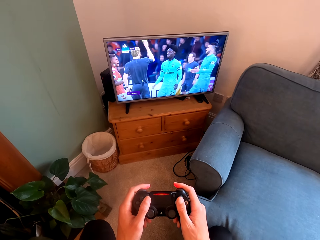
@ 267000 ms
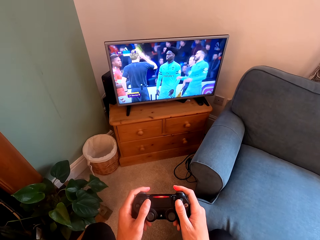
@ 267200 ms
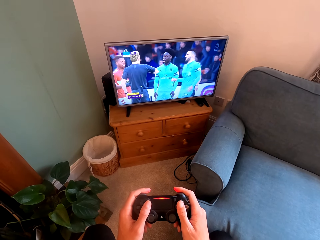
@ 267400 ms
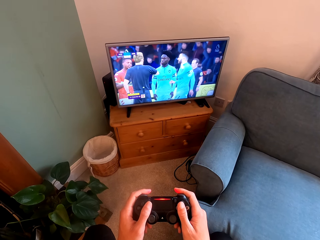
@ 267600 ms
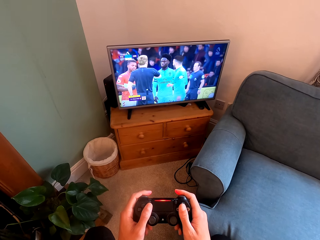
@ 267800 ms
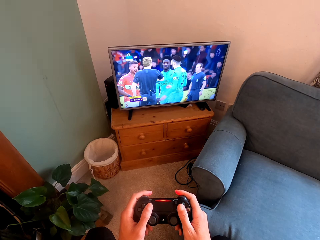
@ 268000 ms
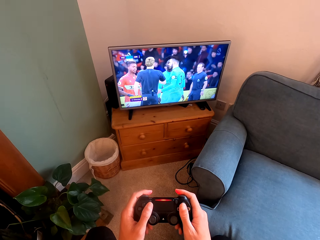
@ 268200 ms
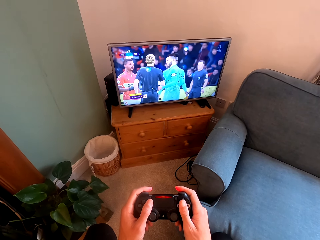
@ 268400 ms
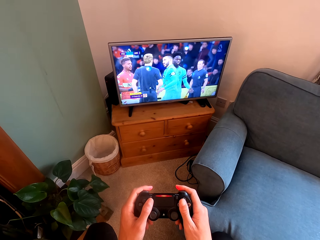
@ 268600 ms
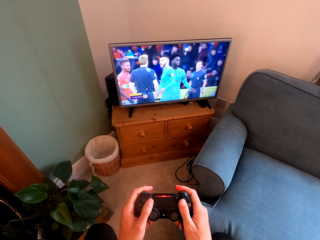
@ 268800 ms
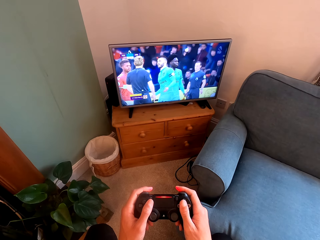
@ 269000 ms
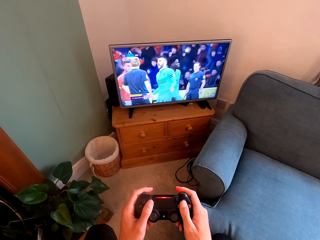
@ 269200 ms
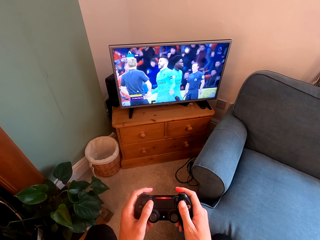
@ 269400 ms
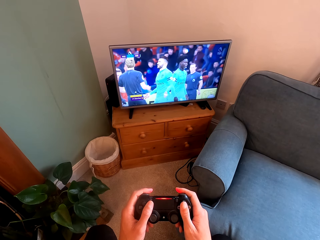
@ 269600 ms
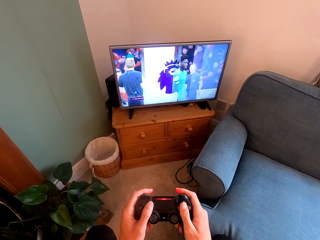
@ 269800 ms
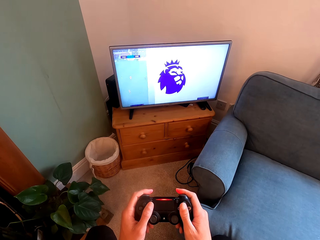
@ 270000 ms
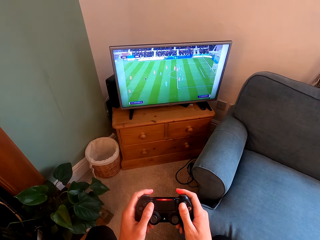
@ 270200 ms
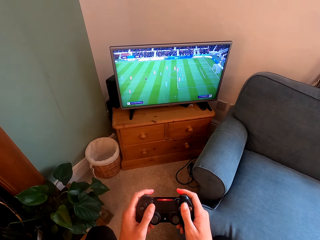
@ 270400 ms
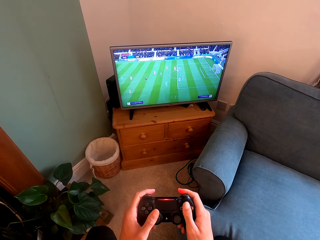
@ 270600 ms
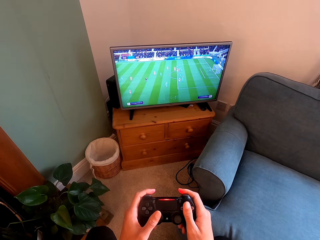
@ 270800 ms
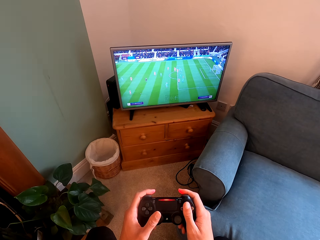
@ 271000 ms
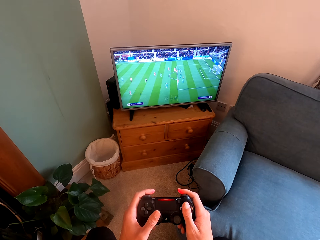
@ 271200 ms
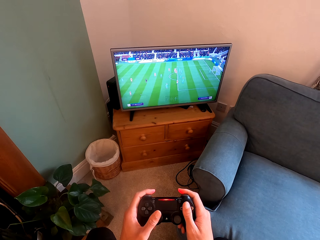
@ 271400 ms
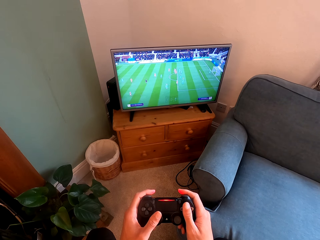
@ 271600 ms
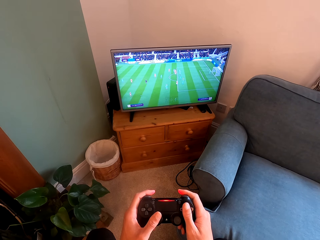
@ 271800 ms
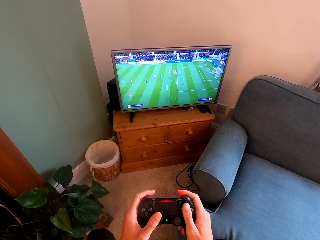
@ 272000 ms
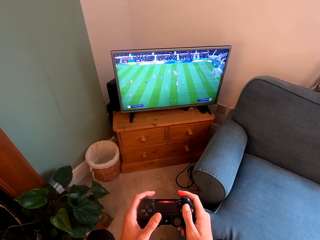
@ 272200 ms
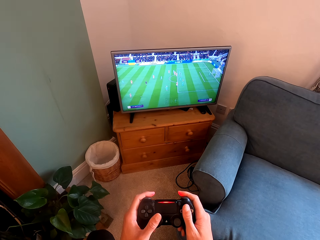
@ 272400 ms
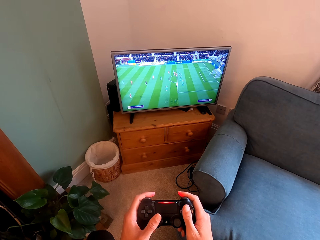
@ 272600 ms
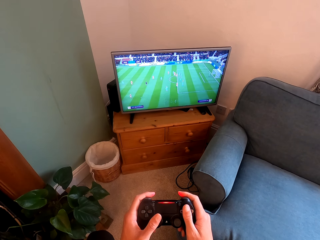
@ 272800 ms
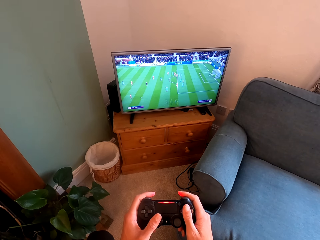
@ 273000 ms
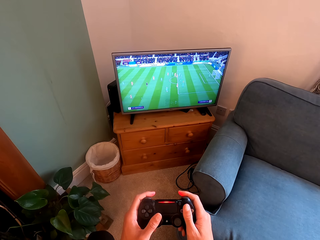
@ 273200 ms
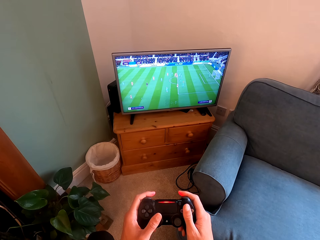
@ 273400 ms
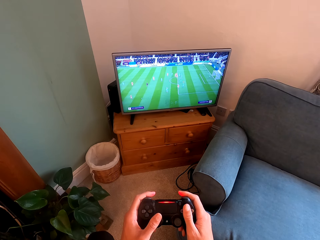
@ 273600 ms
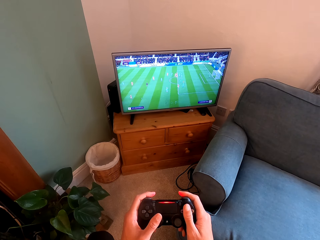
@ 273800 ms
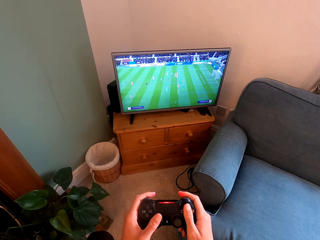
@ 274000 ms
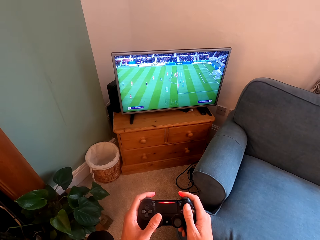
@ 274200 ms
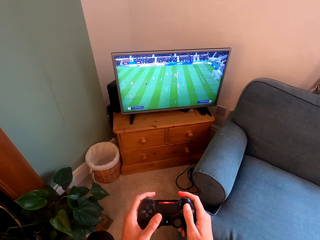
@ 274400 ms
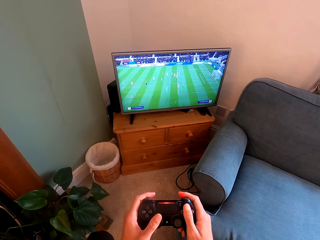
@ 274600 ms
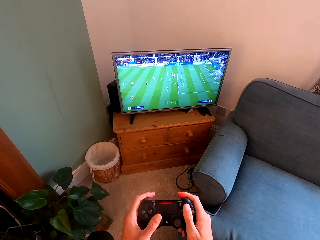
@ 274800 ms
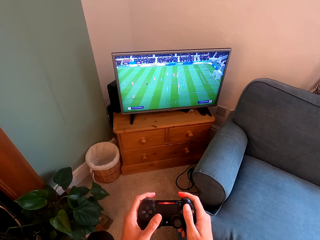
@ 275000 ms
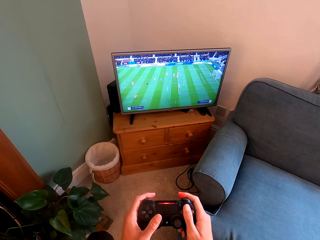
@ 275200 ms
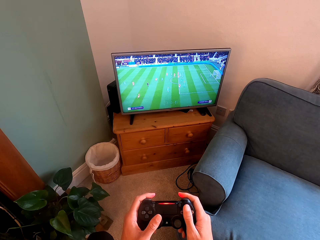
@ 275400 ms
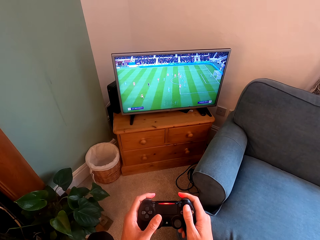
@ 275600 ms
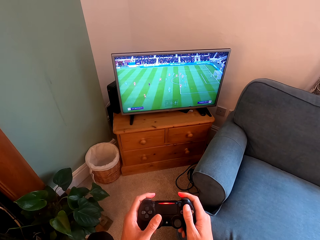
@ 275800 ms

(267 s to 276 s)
A woman talks to the camera wearer. The camera wearer plays video games with the controller.

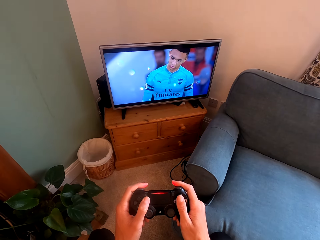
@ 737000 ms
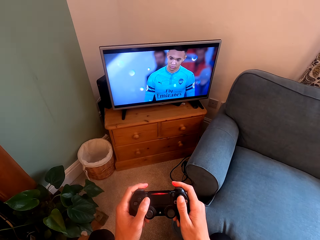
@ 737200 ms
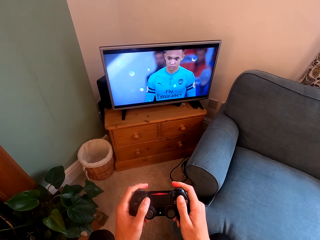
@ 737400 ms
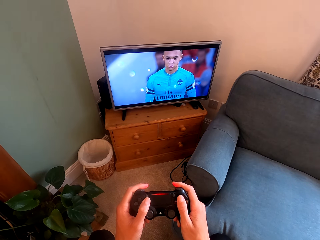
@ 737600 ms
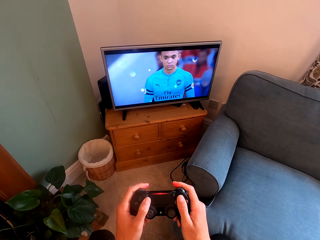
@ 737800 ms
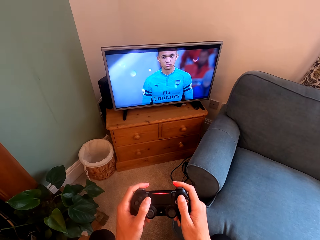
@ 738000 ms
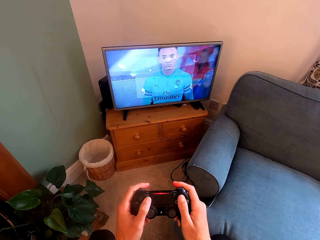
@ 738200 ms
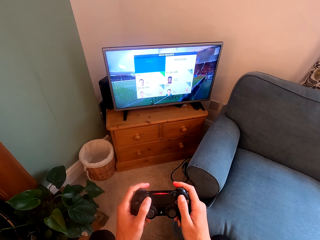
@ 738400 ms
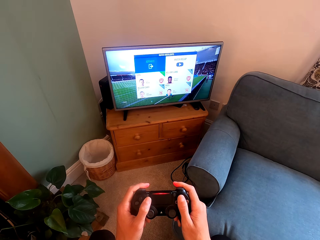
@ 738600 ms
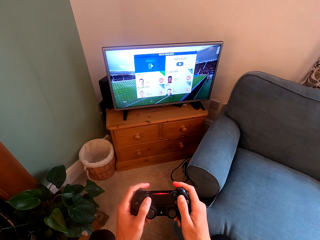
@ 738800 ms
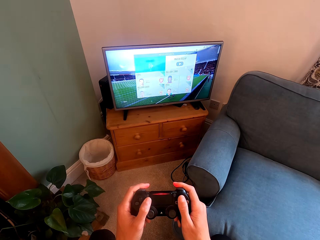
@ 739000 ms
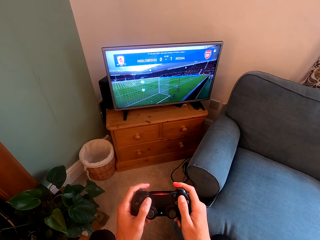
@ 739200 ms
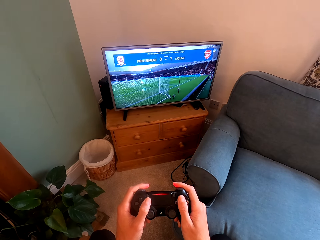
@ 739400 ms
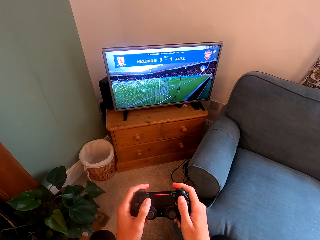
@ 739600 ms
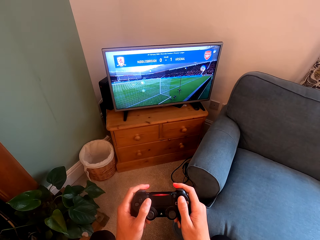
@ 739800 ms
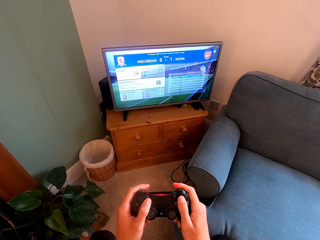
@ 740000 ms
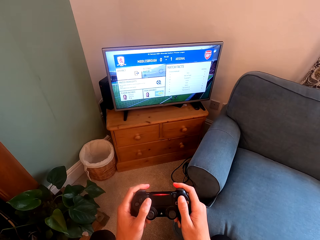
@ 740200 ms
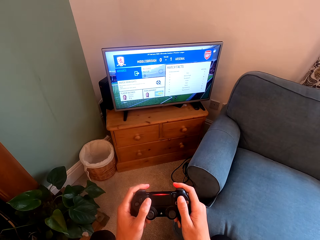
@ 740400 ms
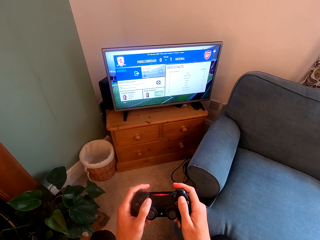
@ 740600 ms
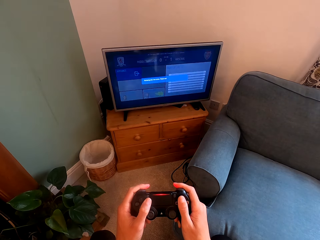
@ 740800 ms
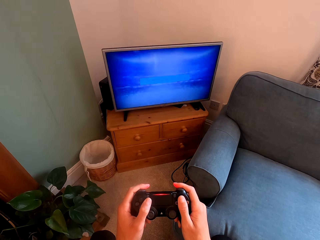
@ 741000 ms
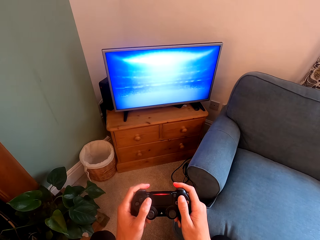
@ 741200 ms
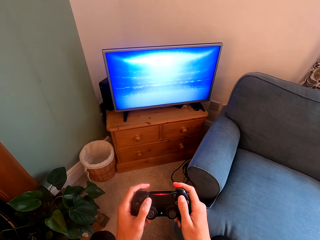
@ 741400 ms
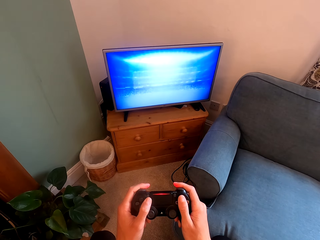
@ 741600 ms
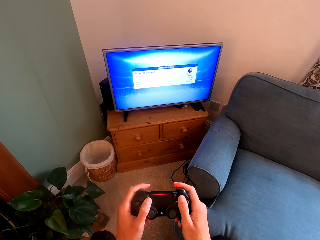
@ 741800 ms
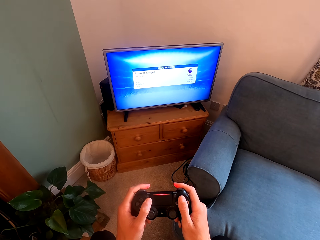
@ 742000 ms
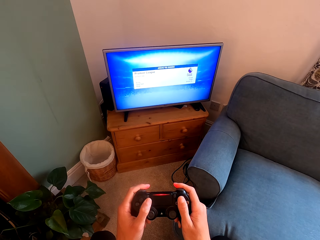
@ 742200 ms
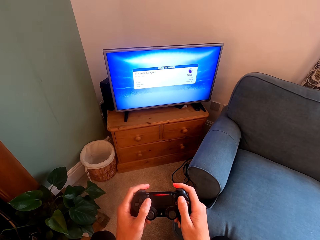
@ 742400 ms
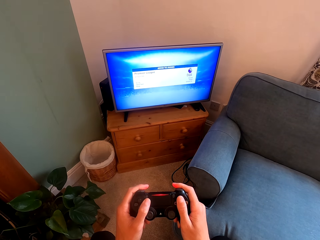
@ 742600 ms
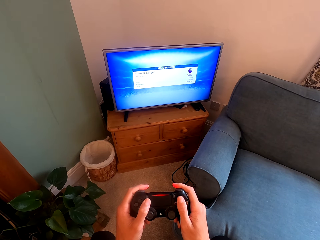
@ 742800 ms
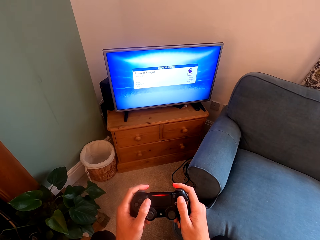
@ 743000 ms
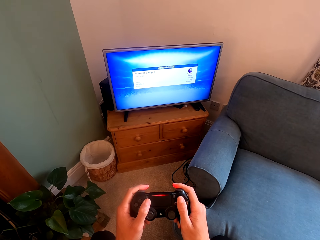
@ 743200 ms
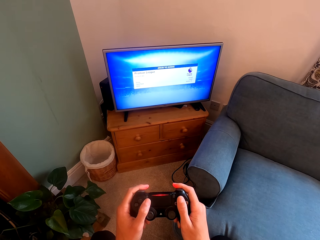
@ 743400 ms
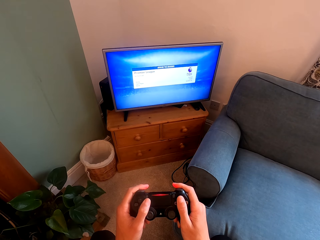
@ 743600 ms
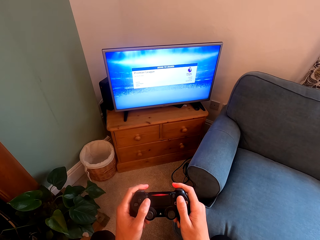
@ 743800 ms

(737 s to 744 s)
The camera wearer operates the PlayStation.

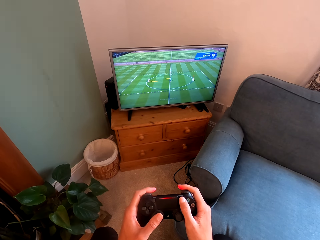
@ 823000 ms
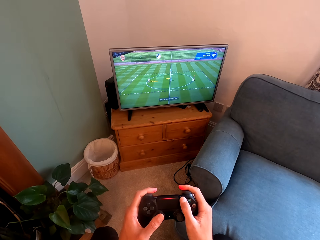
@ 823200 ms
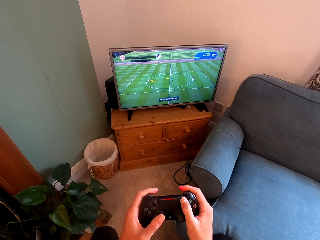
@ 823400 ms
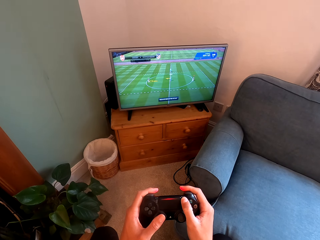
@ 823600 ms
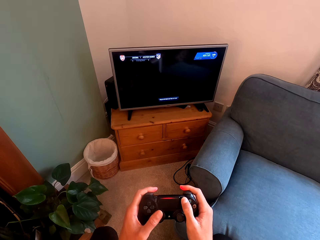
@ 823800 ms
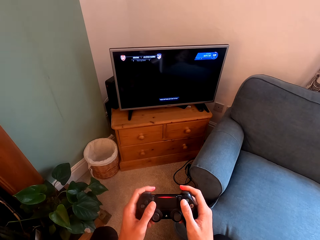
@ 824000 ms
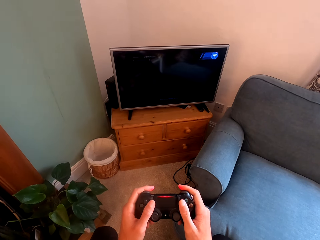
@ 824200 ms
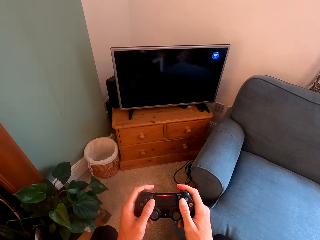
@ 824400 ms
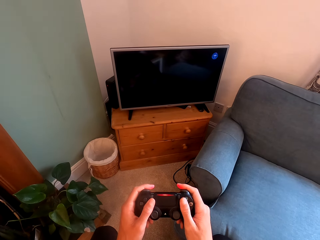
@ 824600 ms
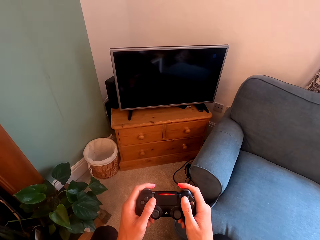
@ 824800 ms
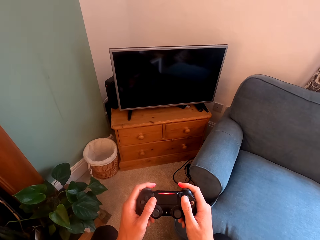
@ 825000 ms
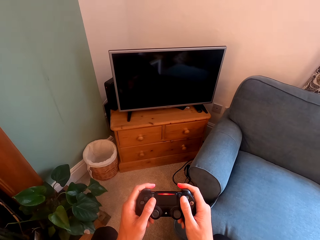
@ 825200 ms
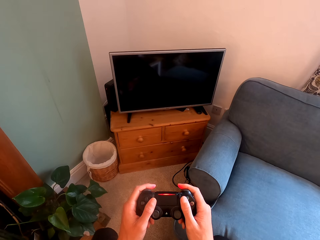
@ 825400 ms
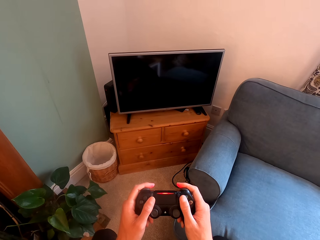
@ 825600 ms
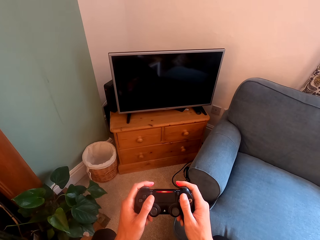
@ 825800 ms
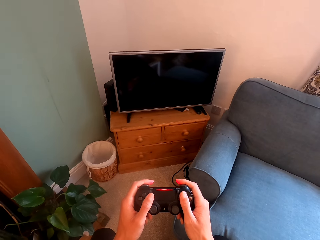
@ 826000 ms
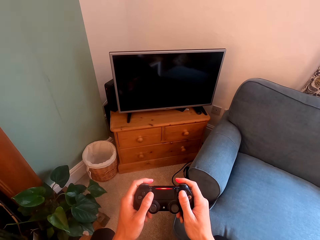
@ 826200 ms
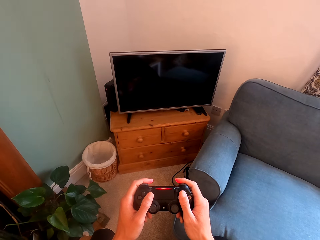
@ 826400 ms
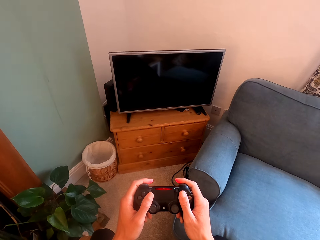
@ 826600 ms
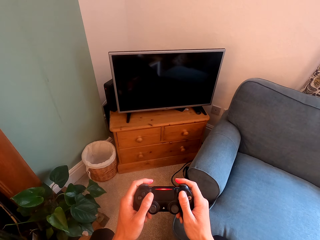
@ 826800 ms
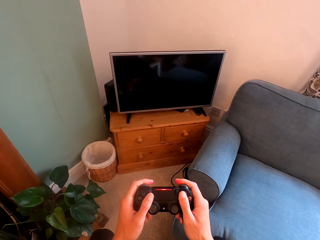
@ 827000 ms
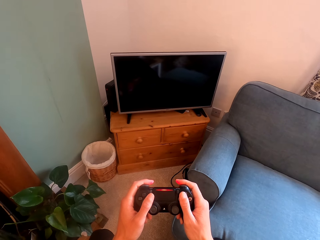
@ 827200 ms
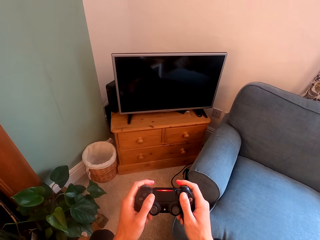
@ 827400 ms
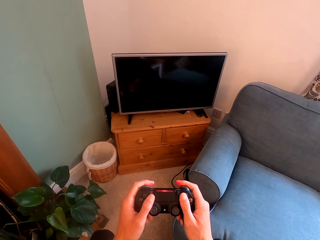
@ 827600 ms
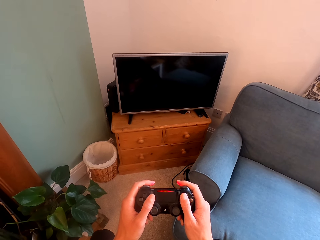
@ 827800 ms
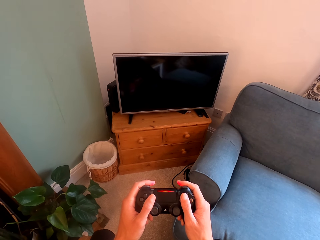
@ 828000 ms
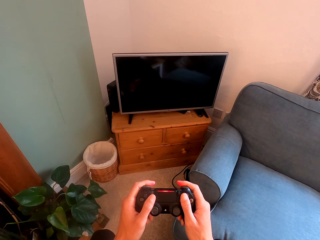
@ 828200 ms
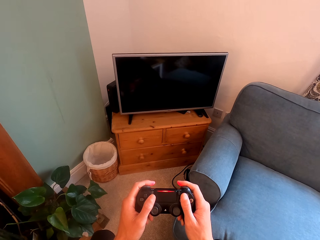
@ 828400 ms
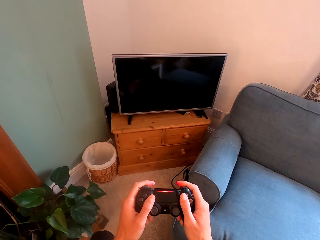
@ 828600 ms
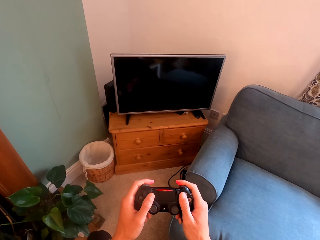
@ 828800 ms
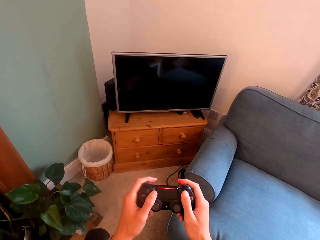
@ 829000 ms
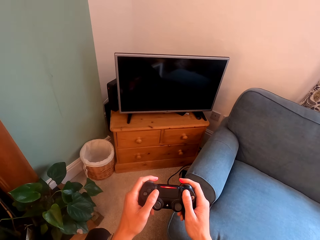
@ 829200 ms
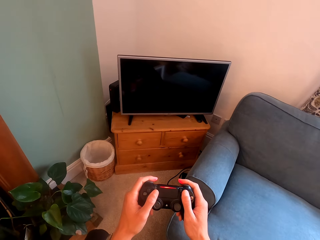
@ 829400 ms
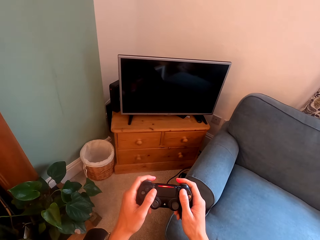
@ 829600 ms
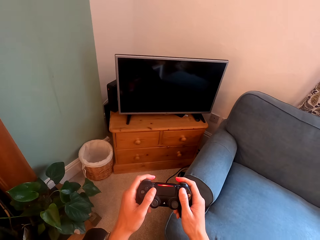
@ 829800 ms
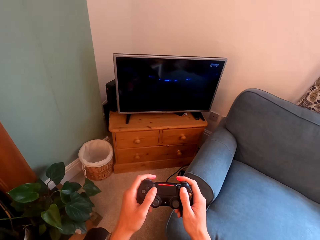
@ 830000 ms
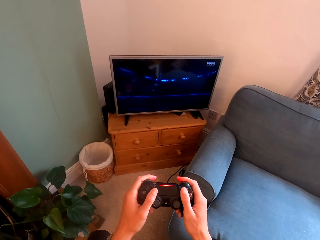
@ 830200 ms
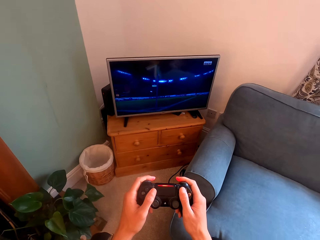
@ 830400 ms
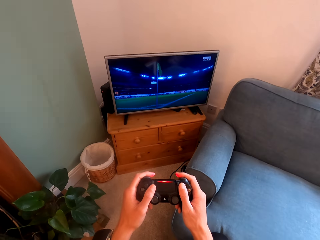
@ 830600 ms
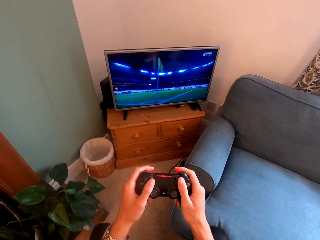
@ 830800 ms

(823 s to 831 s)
The camera wearer stares at the television. They play video games with the controller.
